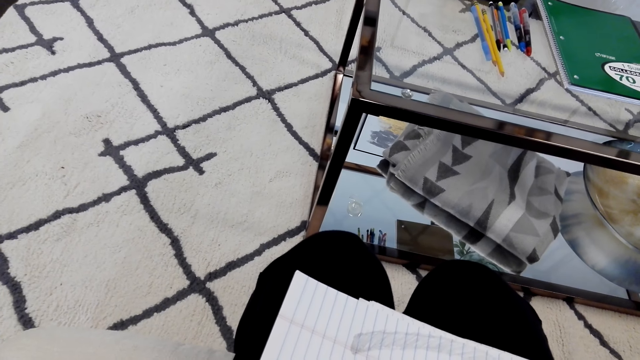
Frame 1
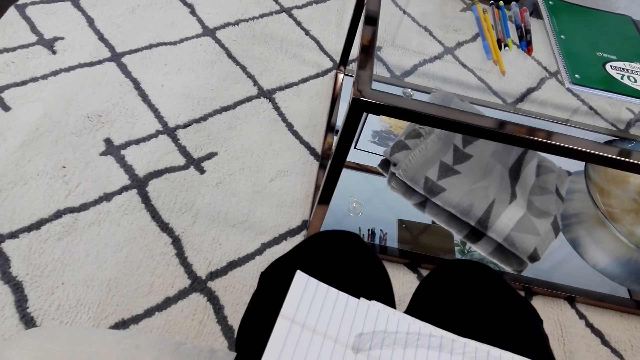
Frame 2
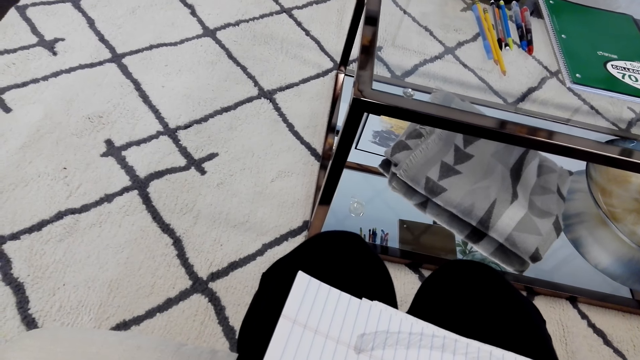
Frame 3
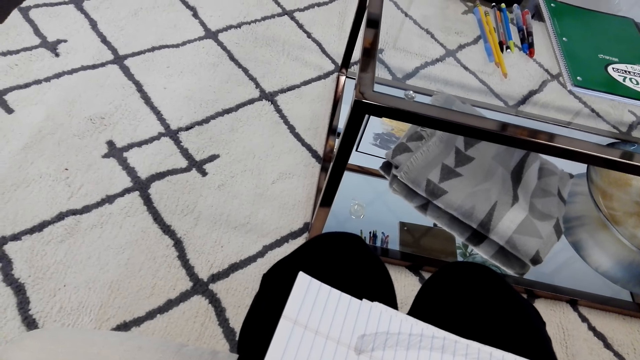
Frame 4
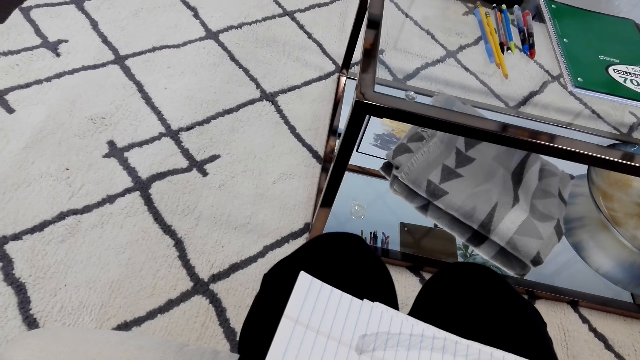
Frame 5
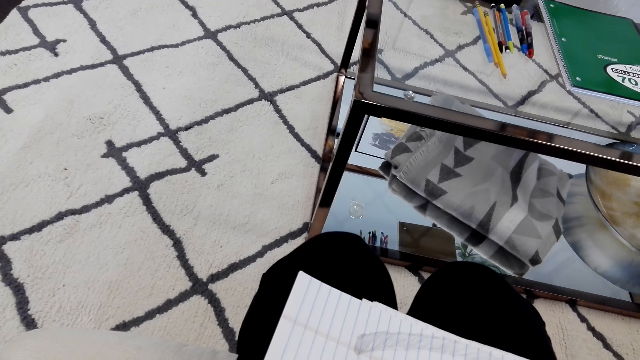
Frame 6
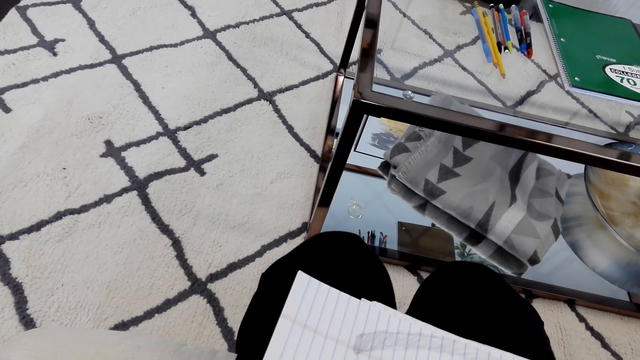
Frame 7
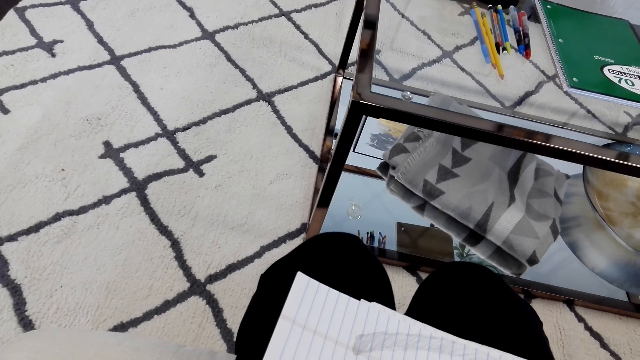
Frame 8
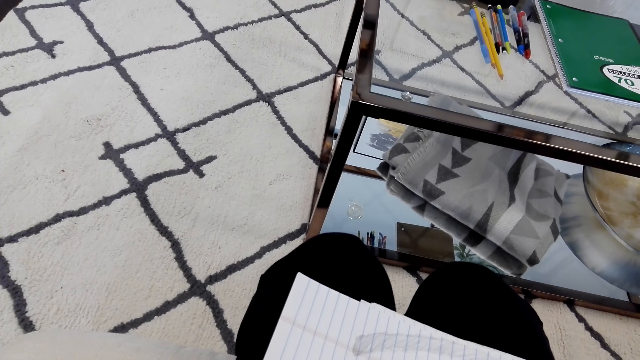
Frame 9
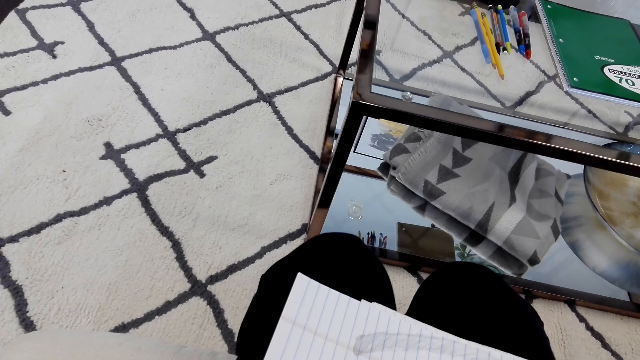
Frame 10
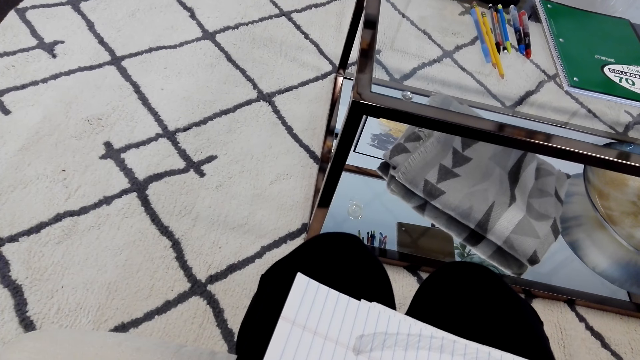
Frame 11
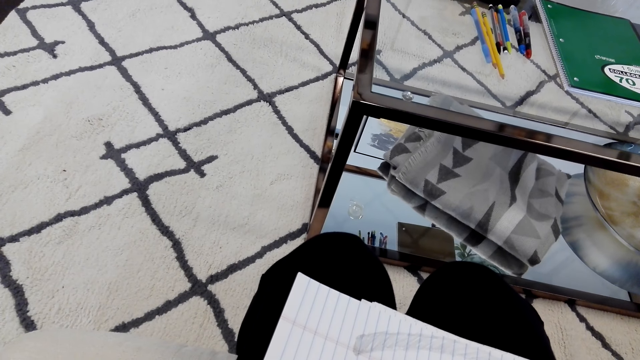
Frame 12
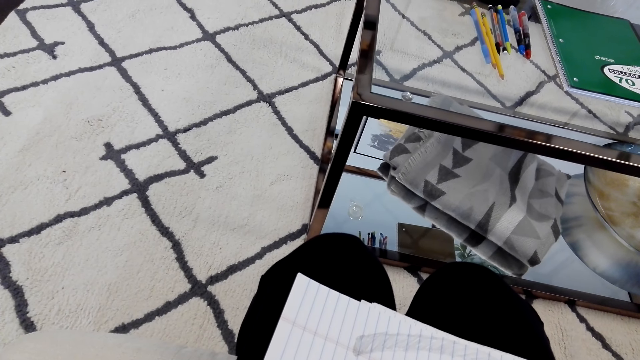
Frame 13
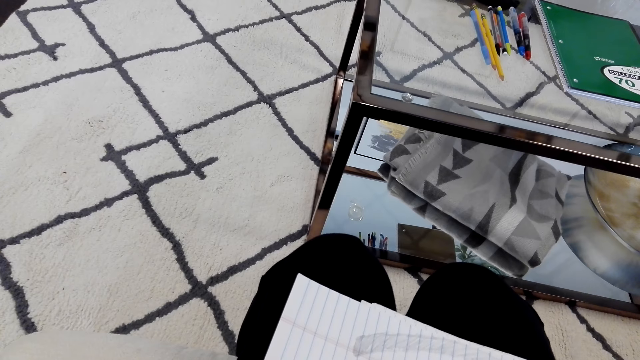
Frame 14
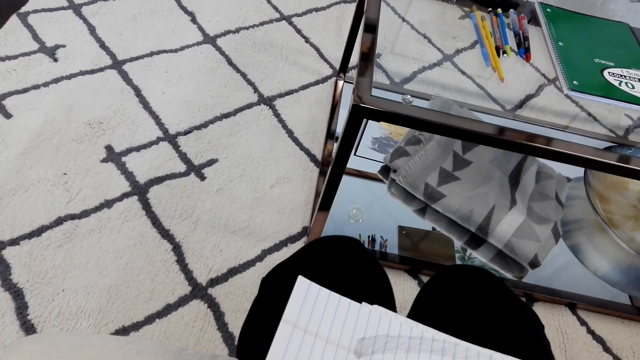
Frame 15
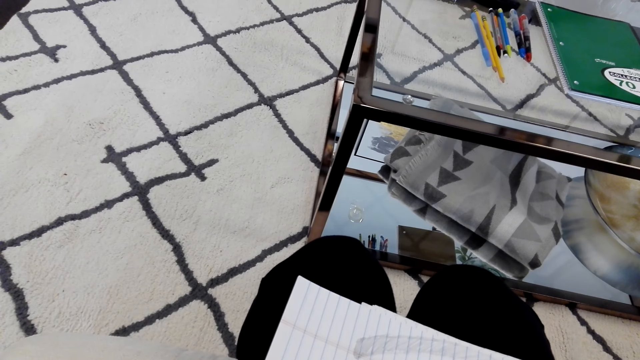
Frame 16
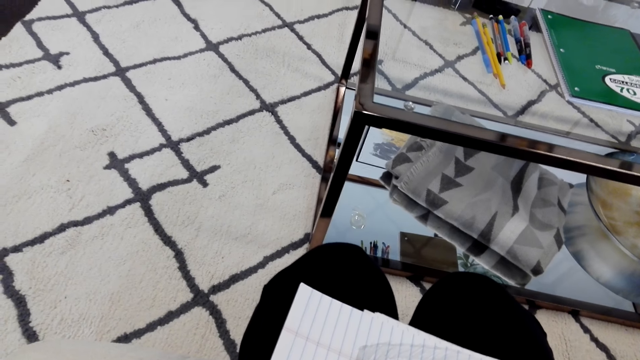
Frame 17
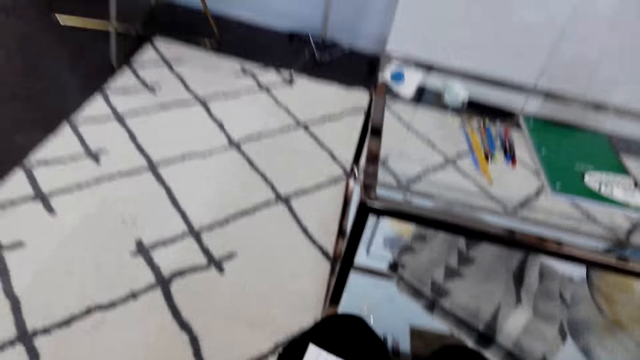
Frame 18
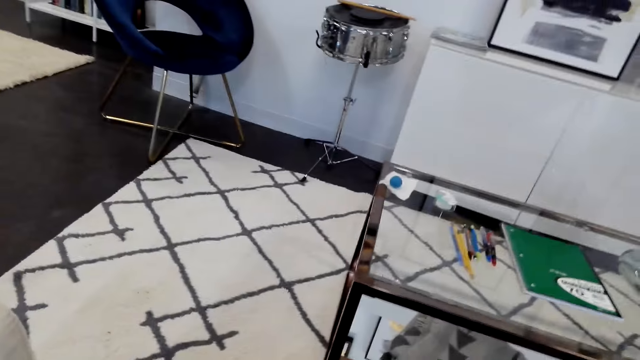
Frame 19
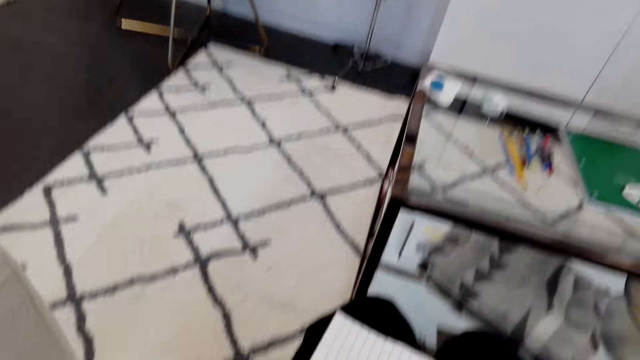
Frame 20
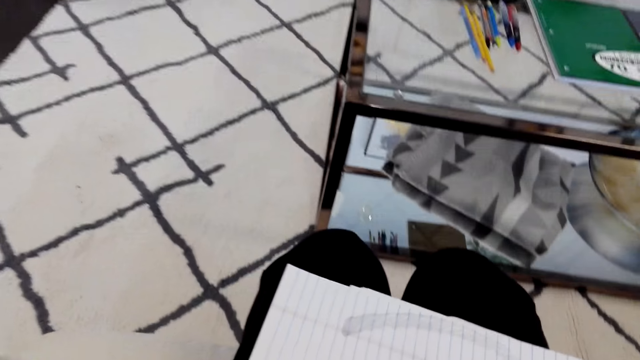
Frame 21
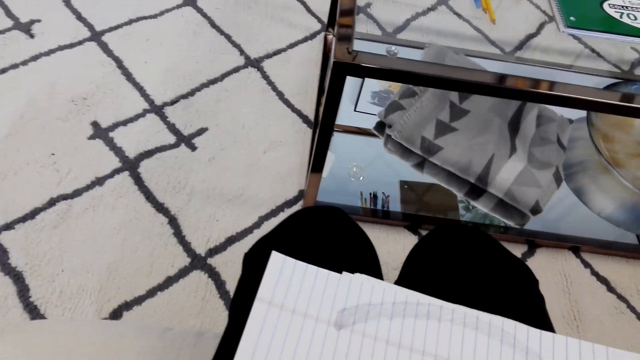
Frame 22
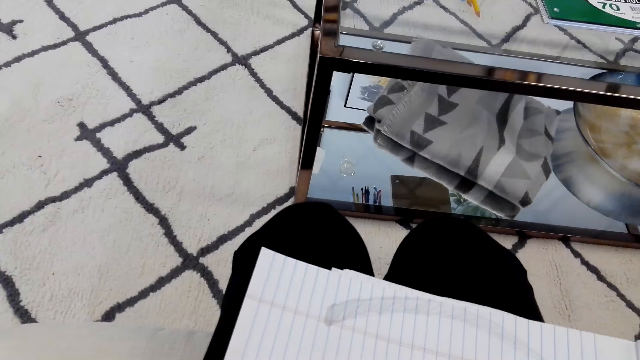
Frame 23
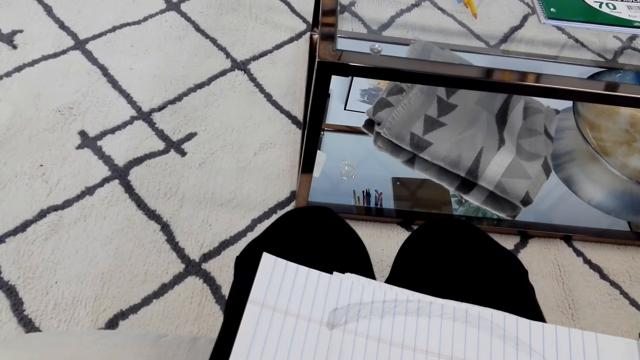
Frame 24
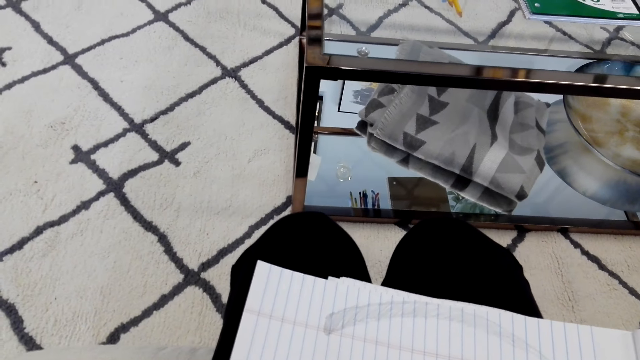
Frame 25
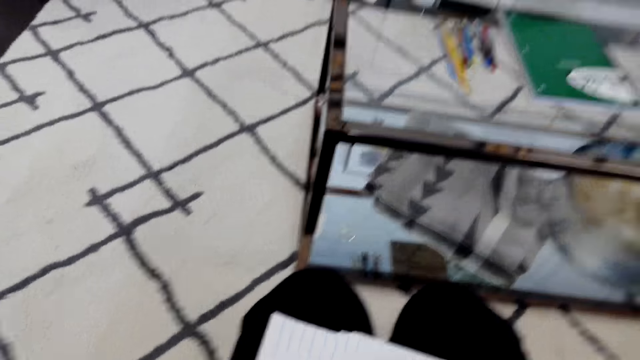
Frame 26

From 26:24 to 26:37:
The camera wearer looks around the room. They converse with someone.

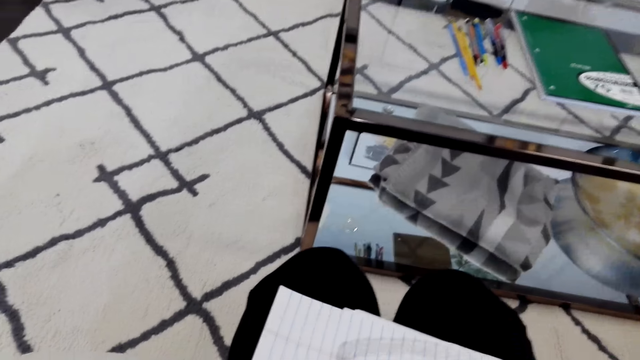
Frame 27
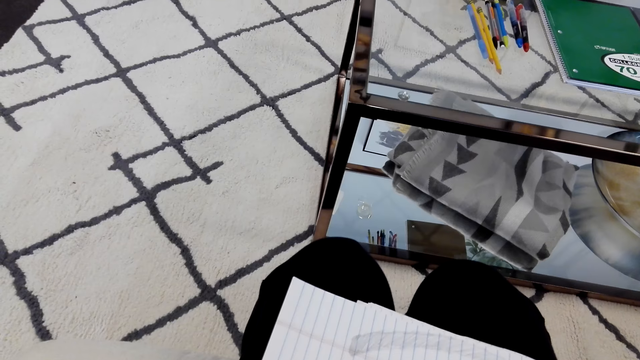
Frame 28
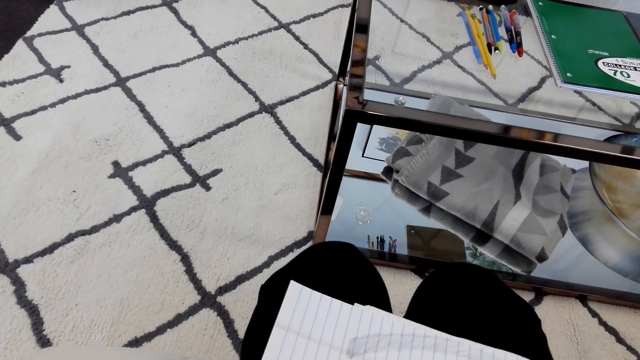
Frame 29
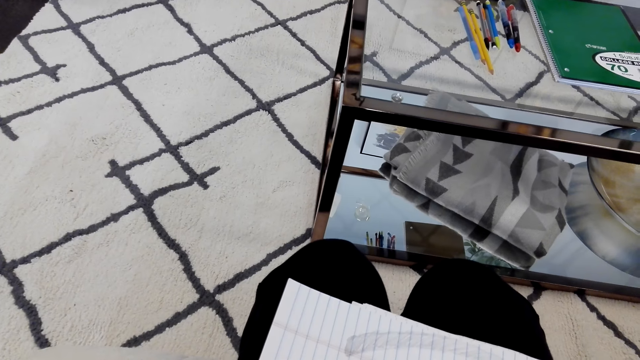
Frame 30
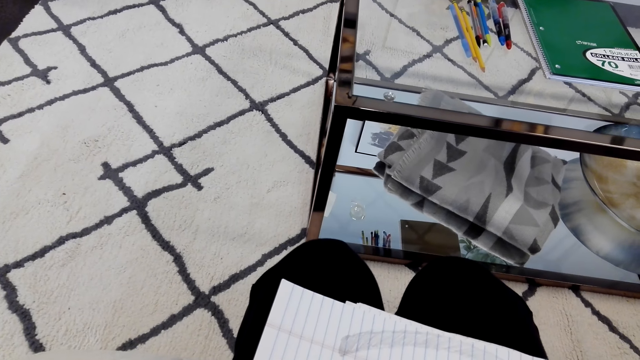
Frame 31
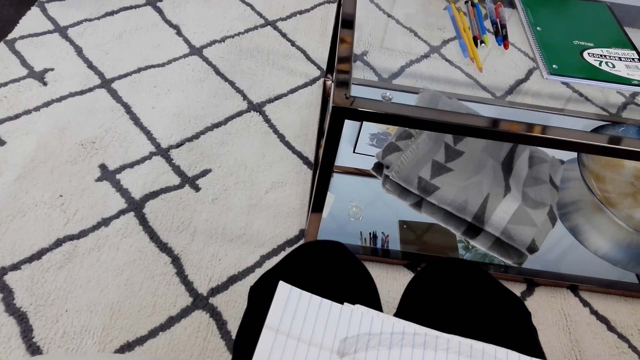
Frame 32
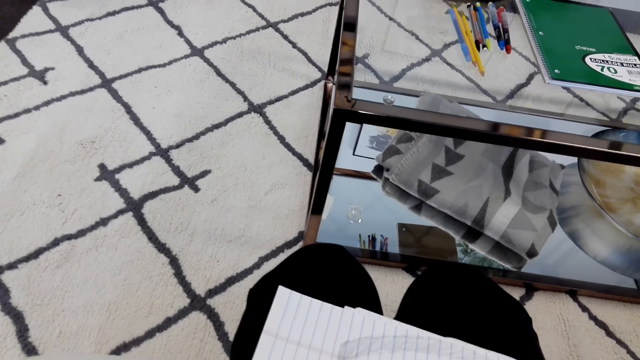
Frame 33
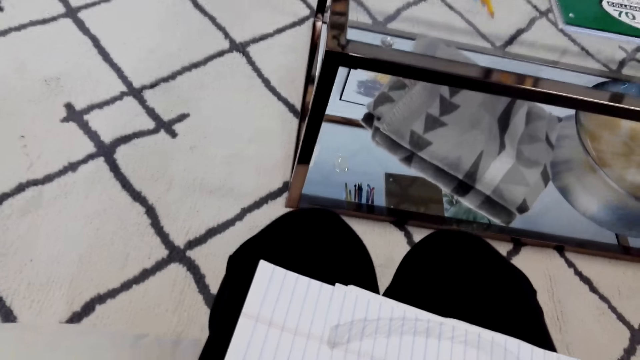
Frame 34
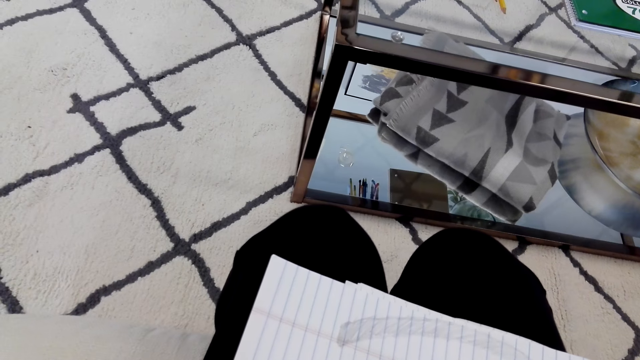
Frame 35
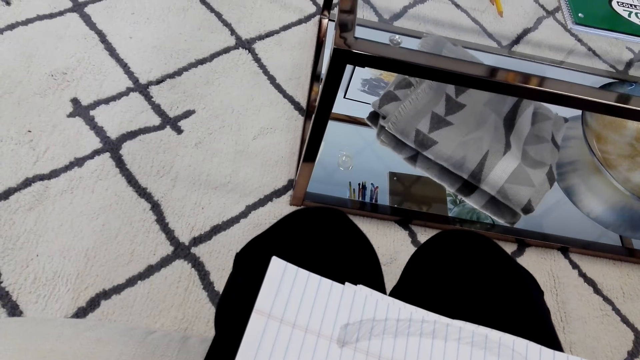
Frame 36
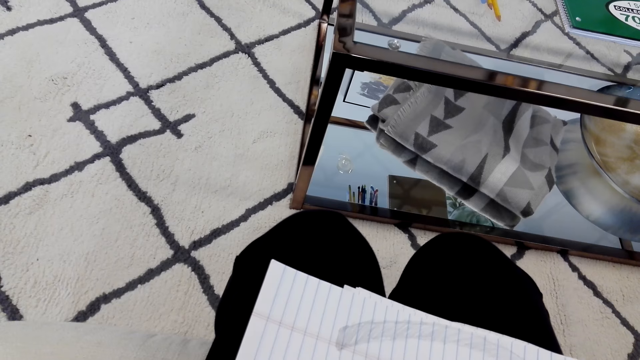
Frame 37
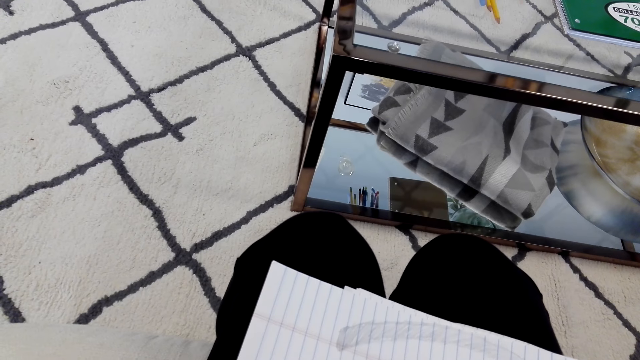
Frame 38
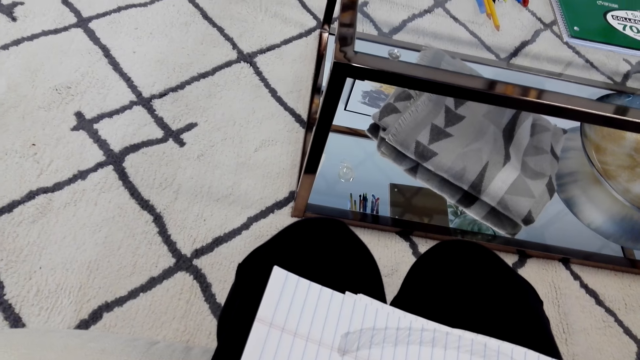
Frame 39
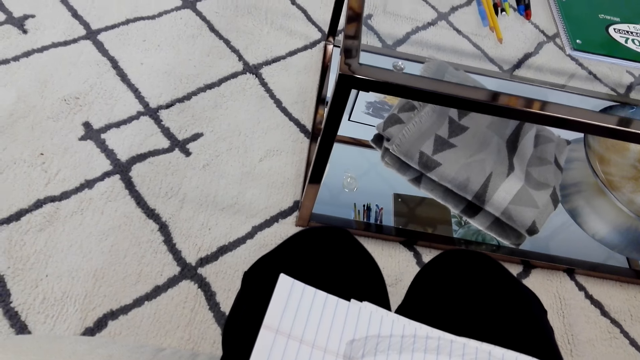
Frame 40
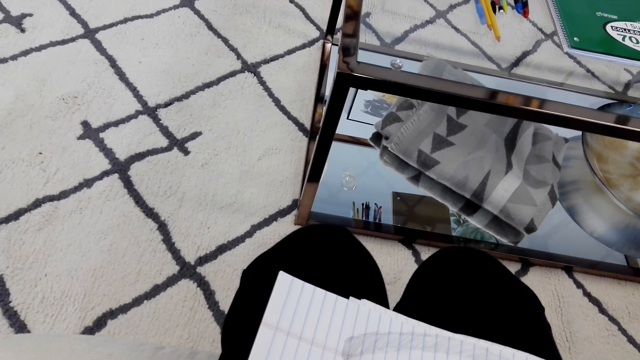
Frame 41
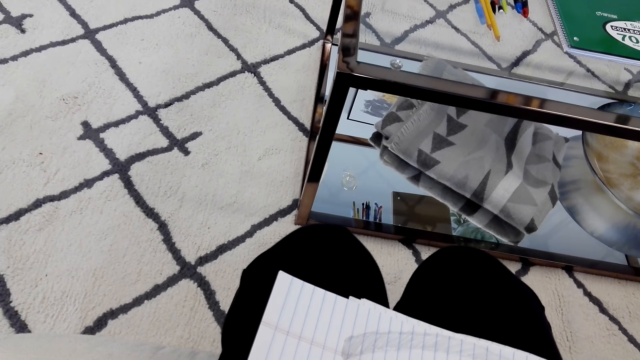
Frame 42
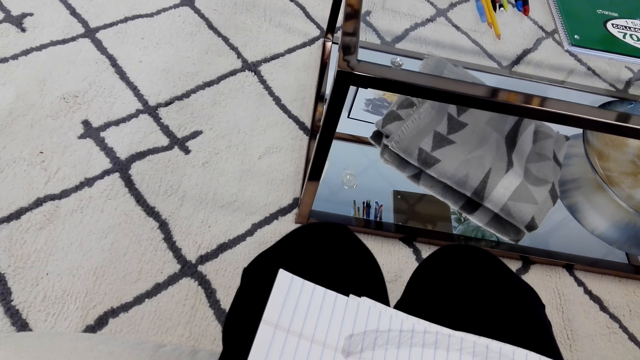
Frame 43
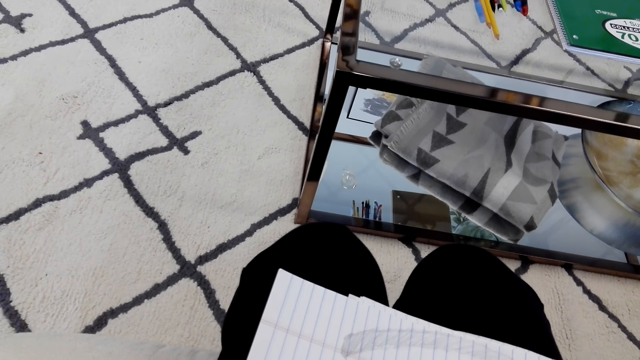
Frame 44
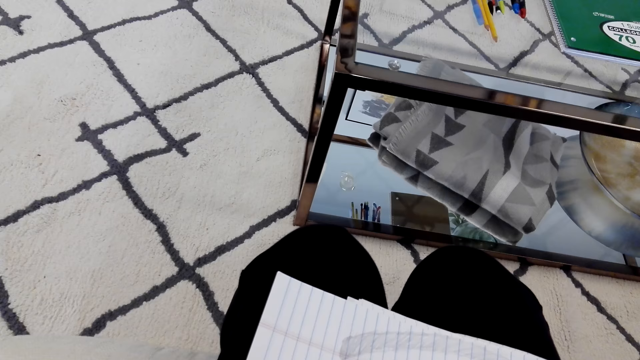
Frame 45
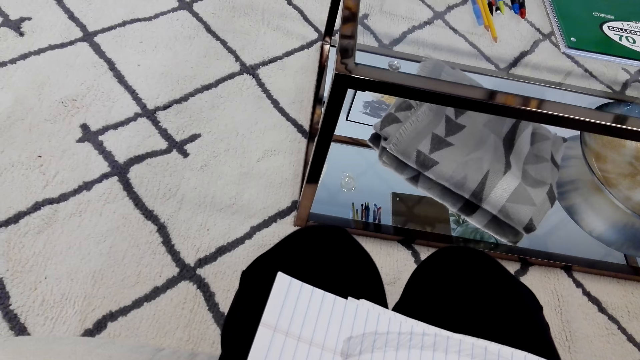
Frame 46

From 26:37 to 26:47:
The camera wearer draws on the piece of paper.
